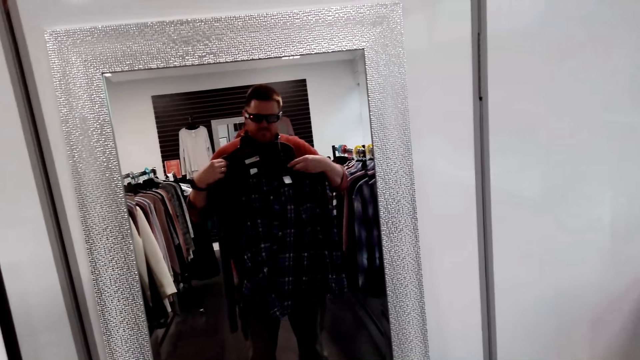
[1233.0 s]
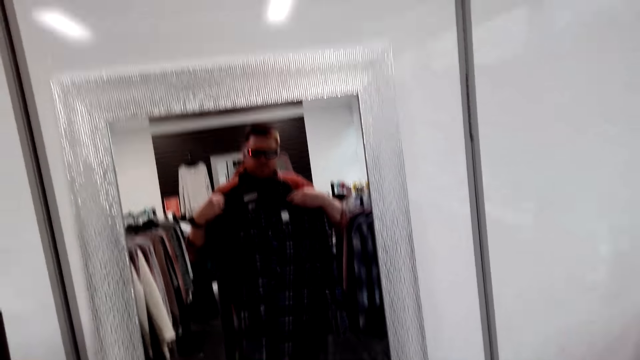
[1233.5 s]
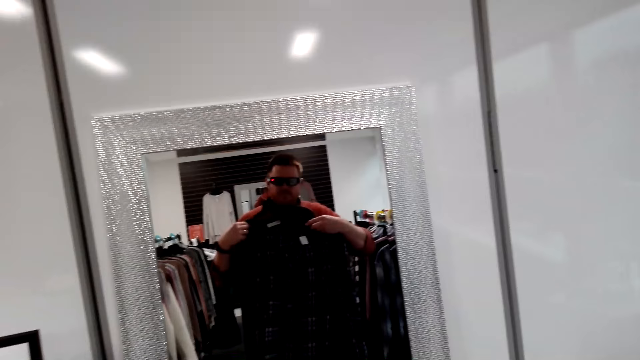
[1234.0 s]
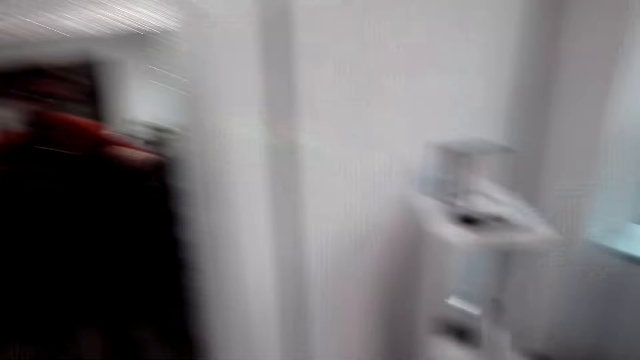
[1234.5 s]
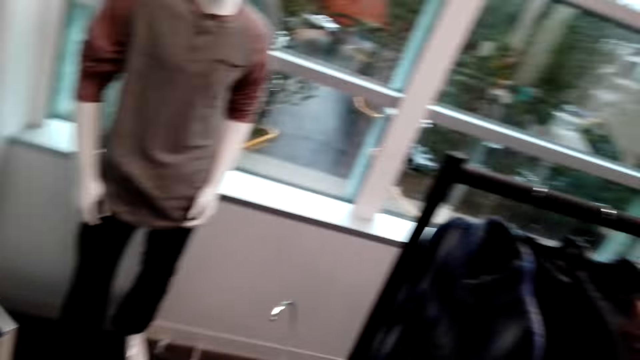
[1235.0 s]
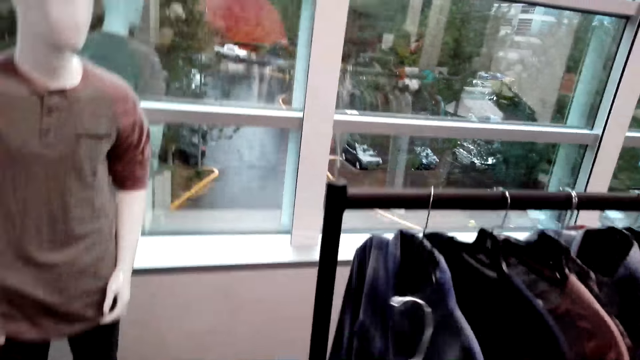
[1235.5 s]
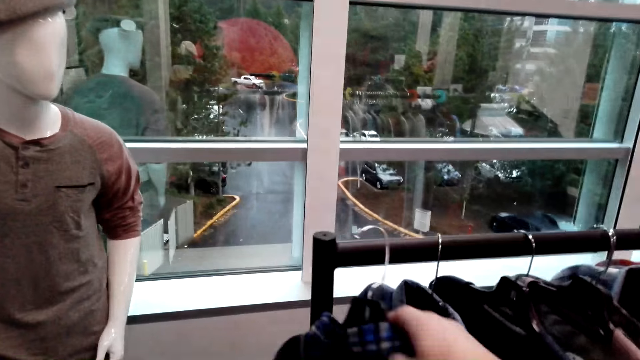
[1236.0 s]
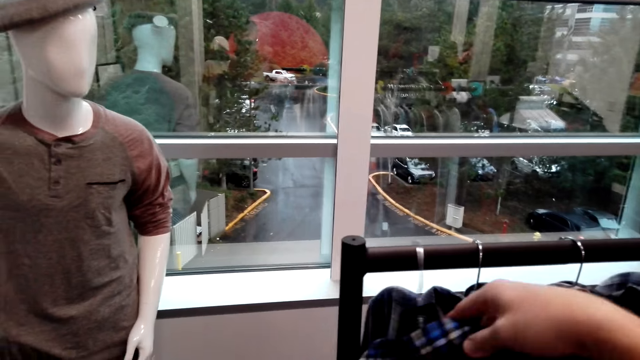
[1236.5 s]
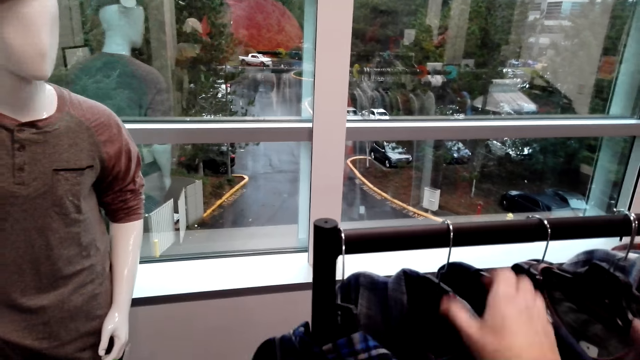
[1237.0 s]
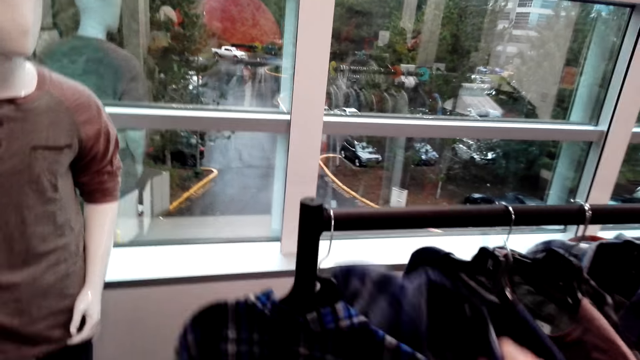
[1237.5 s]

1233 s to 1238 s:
The camera wearer returns the shirt on the cloth rack. They pick another shirt from the cloth rack.

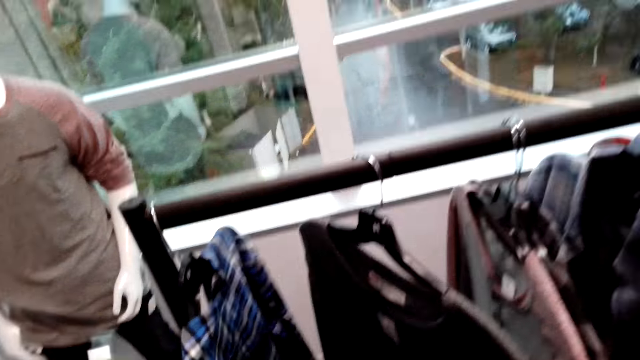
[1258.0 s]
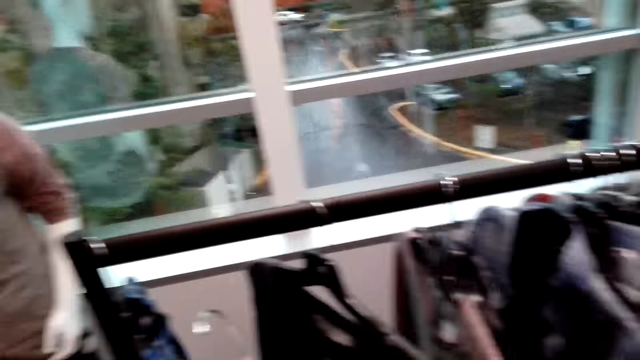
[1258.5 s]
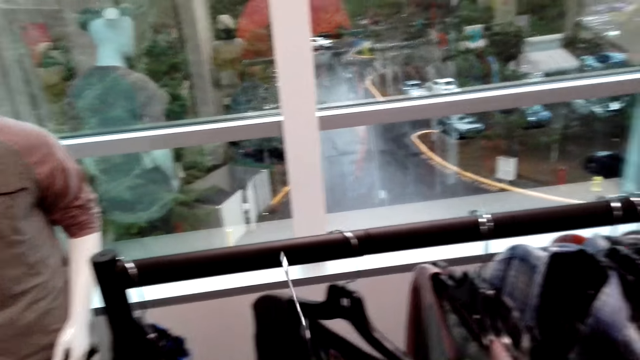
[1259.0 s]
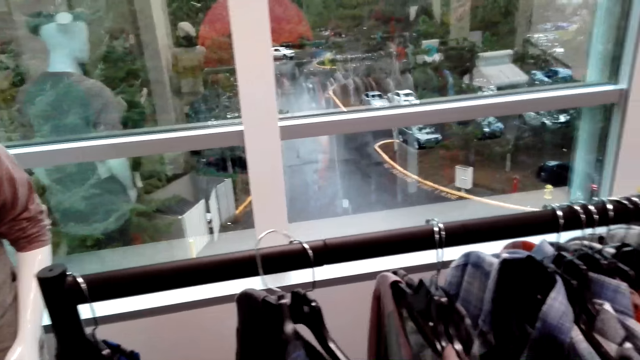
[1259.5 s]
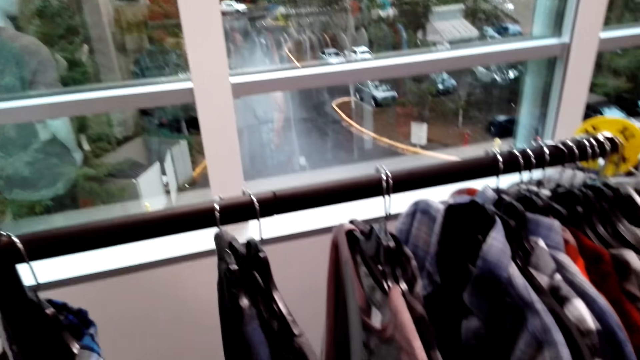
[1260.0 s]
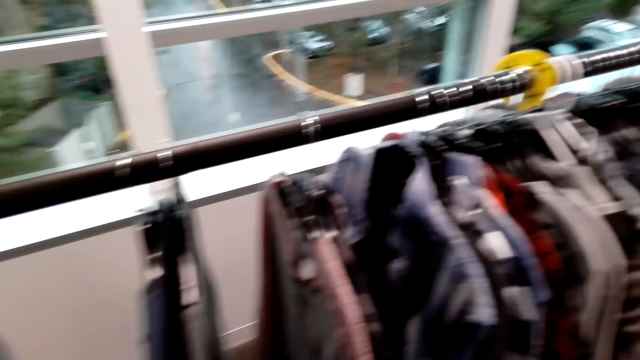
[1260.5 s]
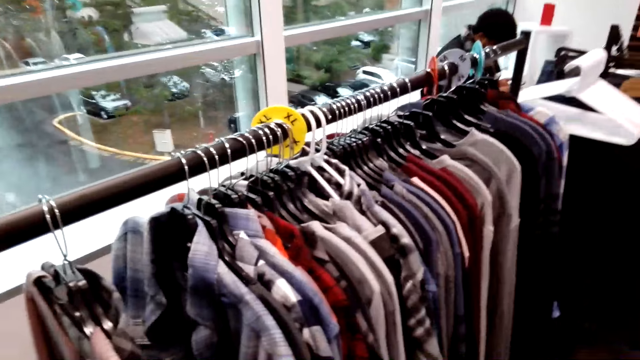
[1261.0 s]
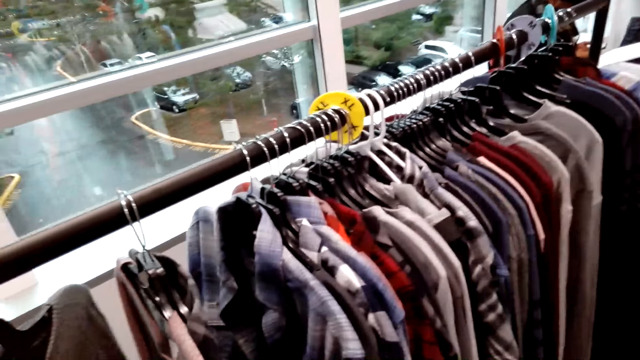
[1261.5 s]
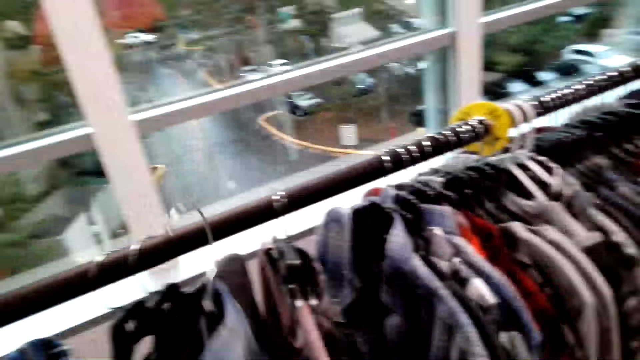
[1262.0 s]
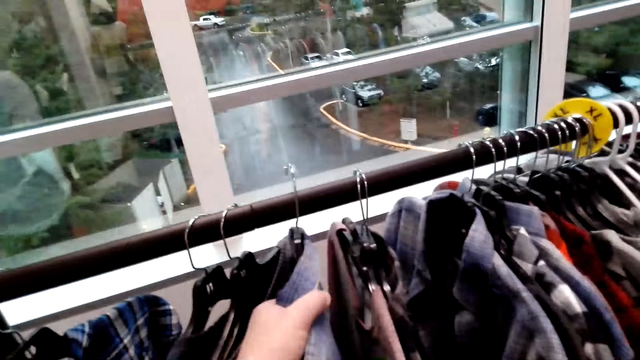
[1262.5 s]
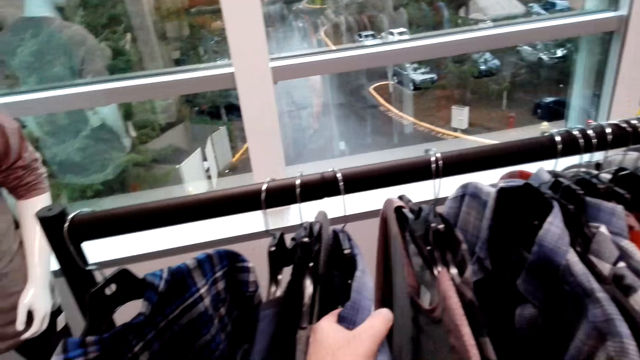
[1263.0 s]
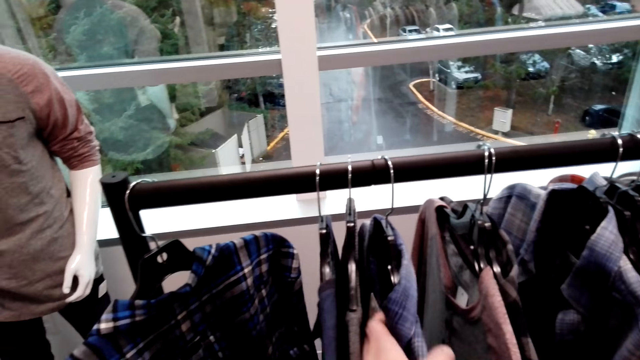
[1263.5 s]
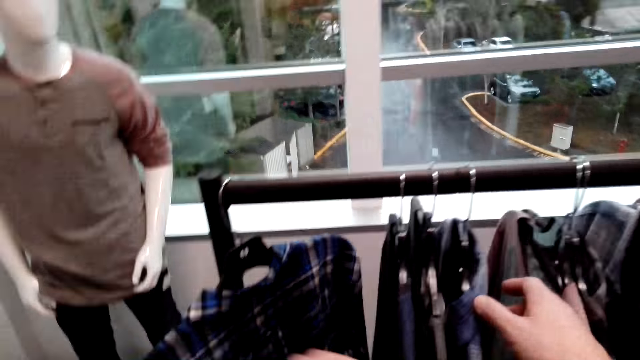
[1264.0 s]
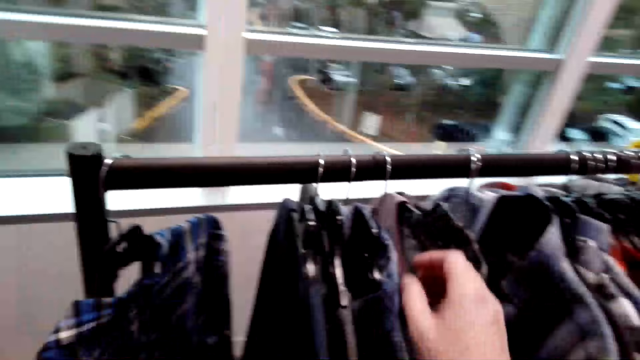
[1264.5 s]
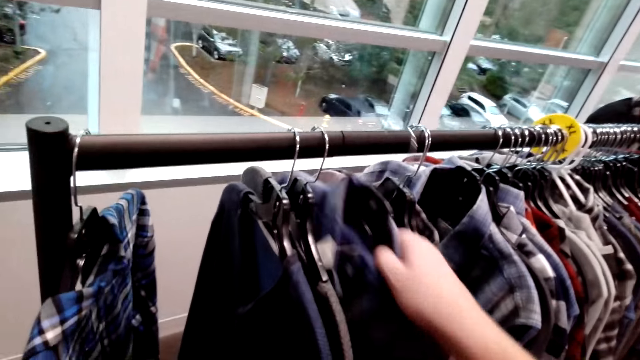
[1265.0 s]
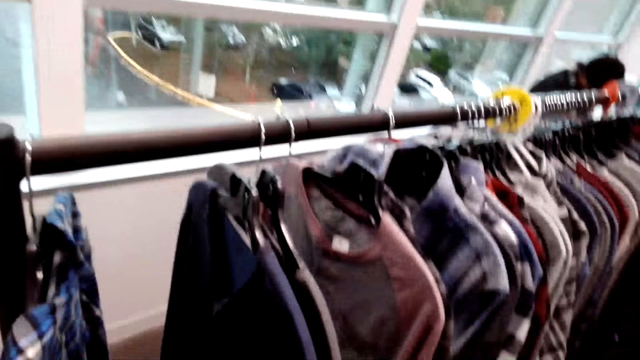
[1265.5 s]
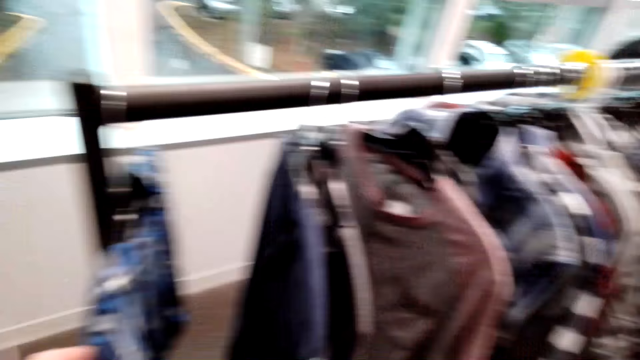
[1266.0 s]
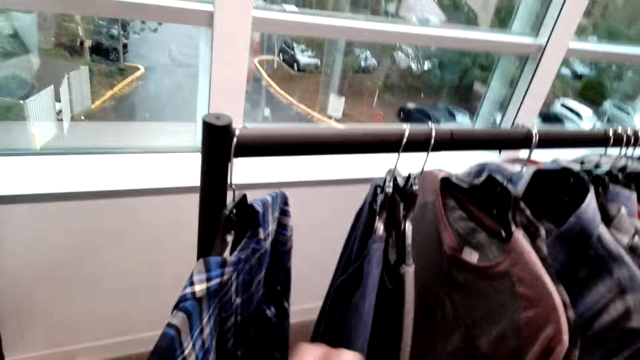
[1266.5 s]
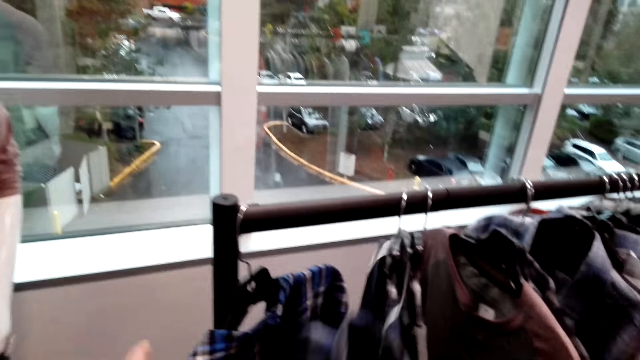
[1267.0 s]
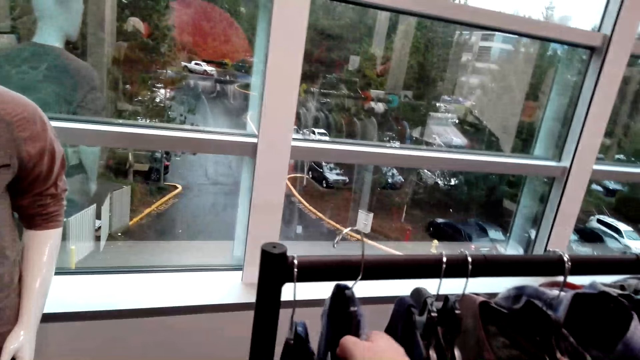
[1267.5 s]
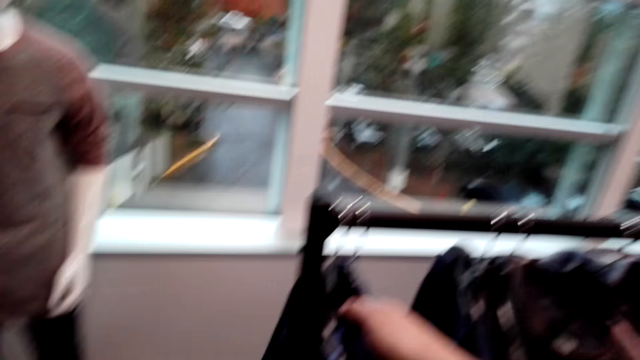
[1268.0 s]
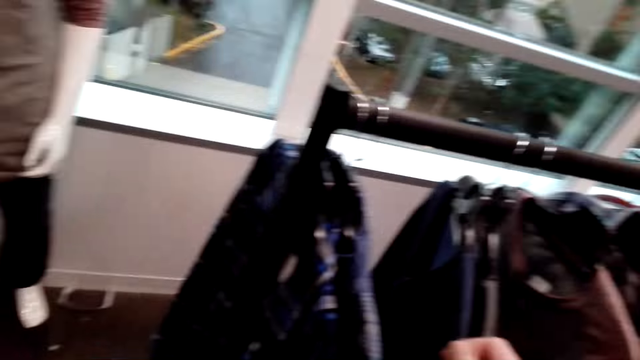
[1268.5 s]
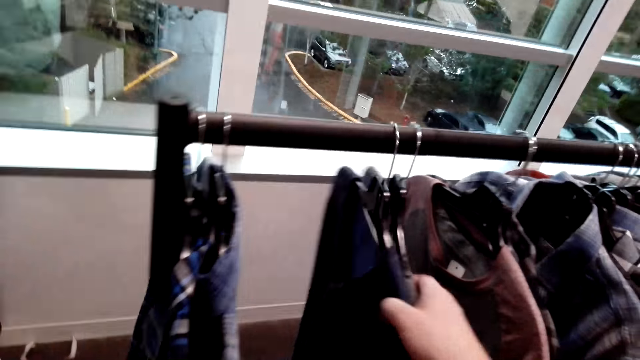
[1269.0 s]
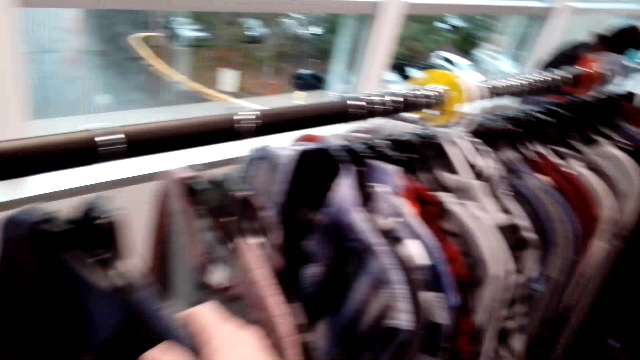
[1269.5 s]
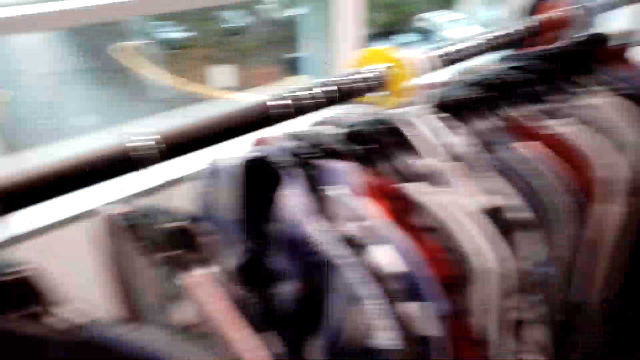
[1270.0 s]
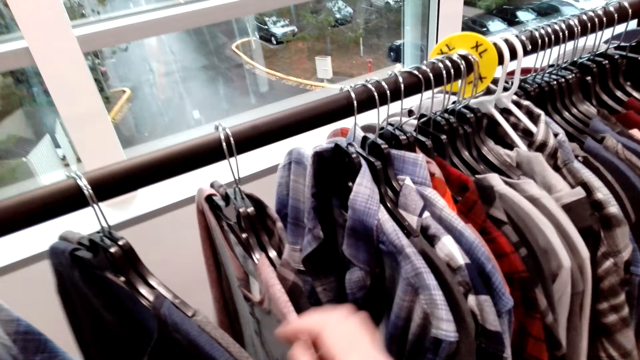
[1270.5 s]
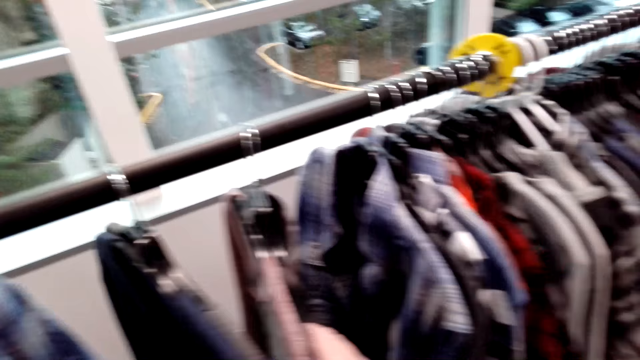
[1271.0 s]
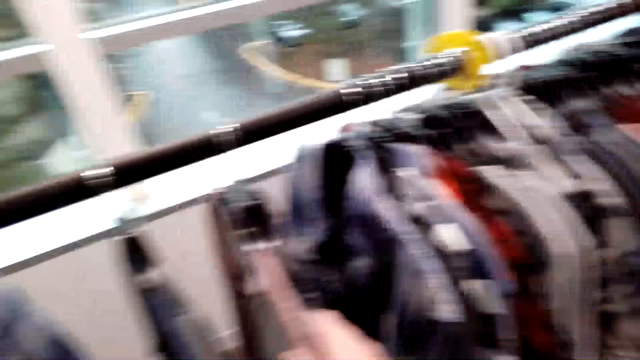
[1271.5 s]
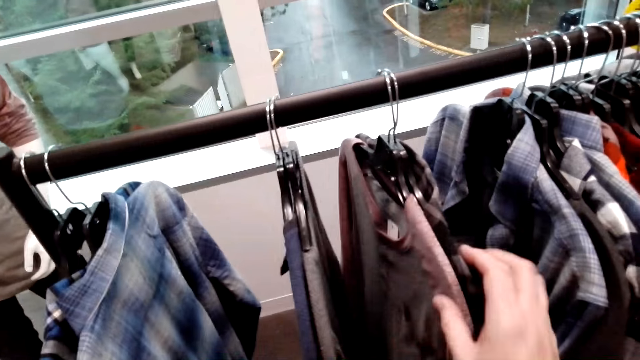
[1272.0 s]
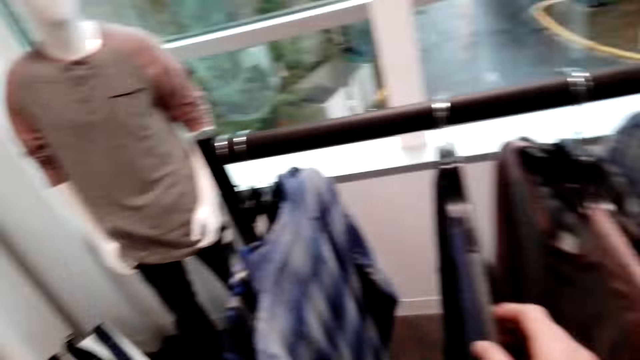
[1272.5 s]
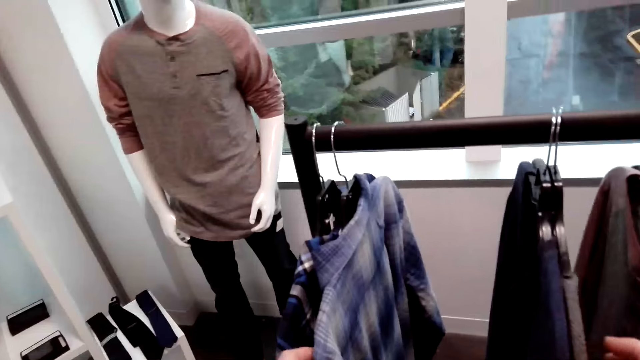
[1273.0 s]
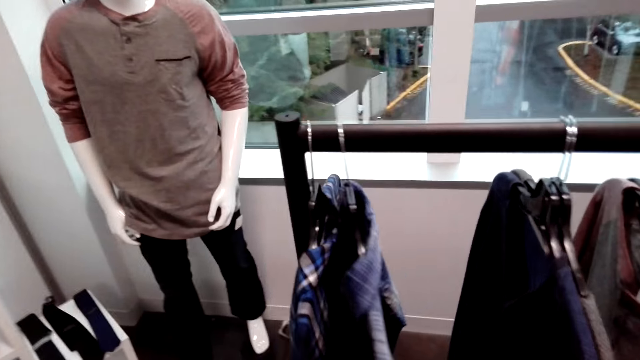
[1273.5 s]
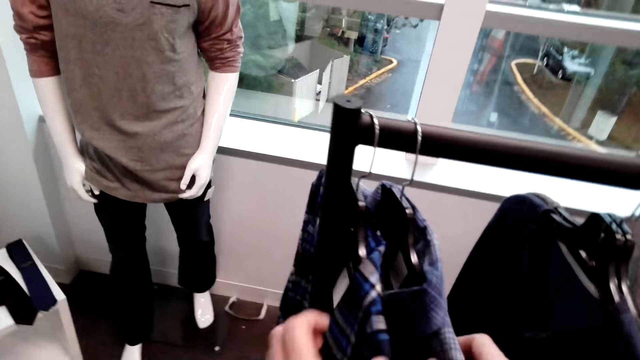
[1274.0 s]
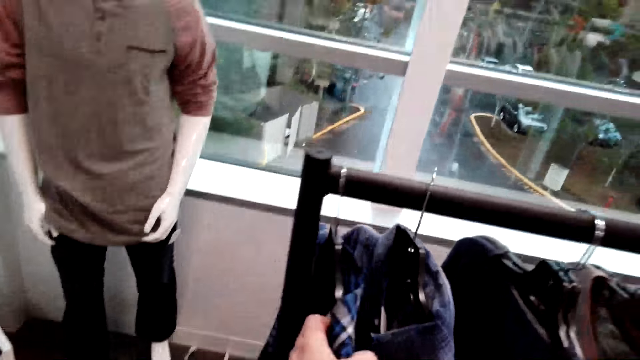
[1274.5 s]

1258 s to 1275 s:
The camera wearer returns the shirt on the cloth rack. They pick another shirt from the rack. They return the shirt on the cloth rack. They touch the shirts and select the shirts on the rack.
